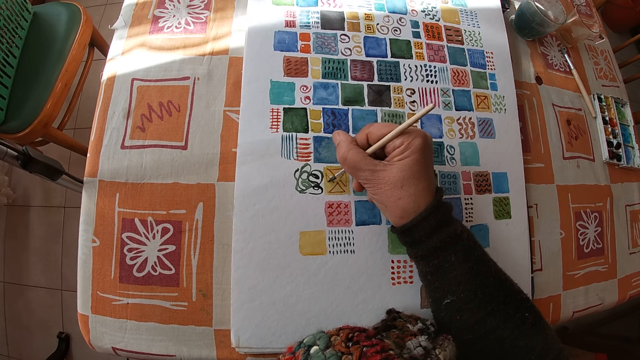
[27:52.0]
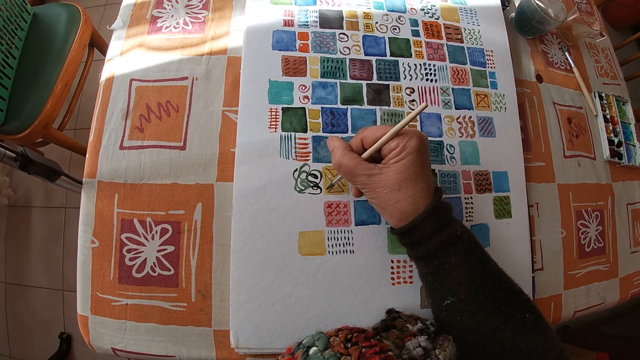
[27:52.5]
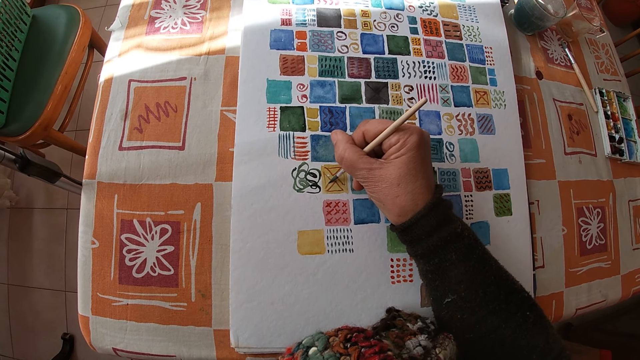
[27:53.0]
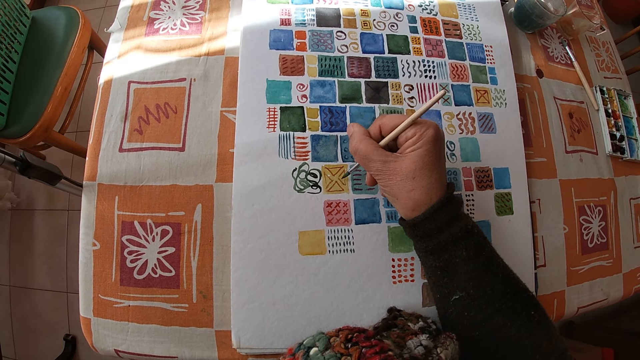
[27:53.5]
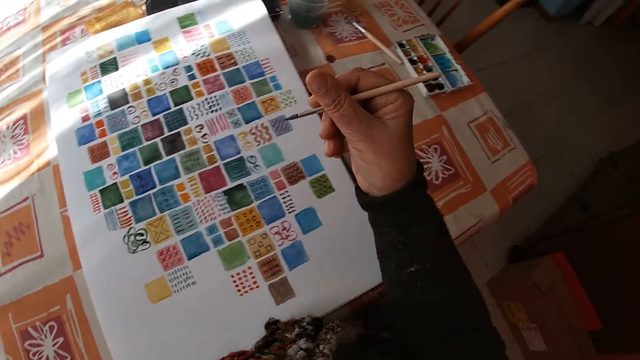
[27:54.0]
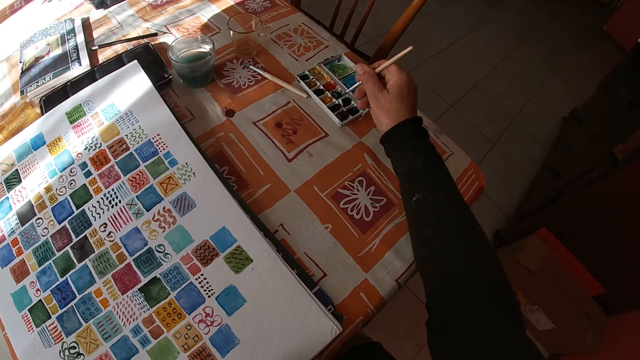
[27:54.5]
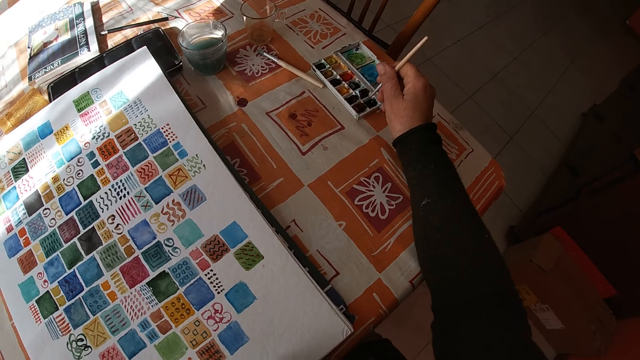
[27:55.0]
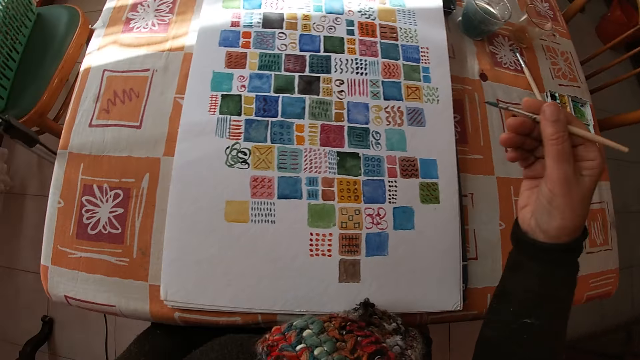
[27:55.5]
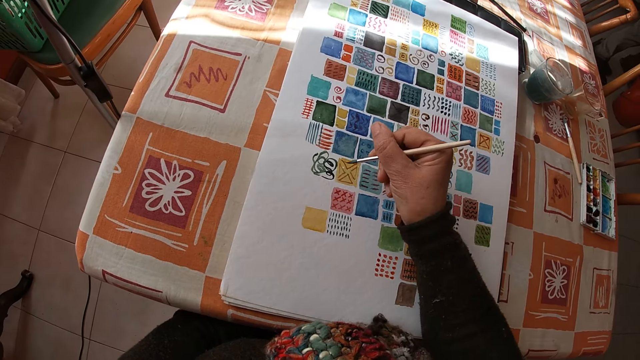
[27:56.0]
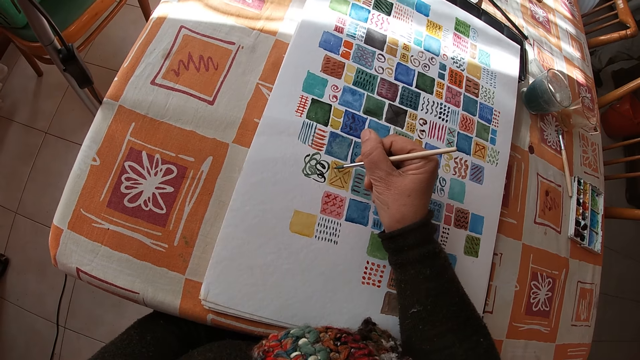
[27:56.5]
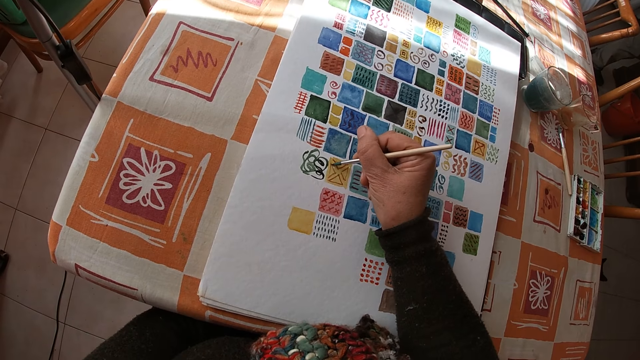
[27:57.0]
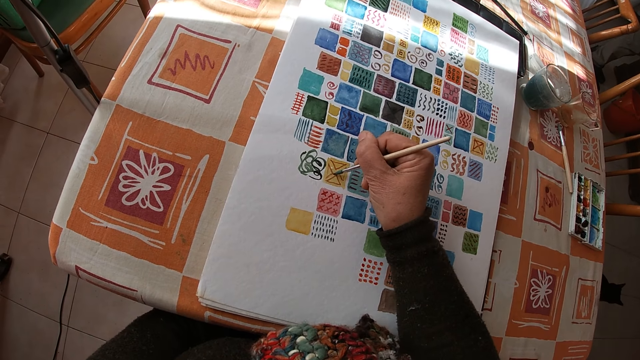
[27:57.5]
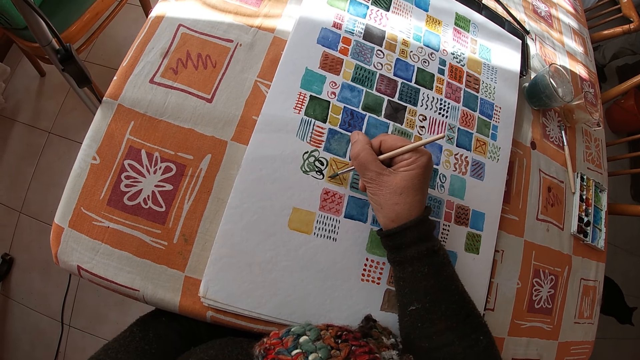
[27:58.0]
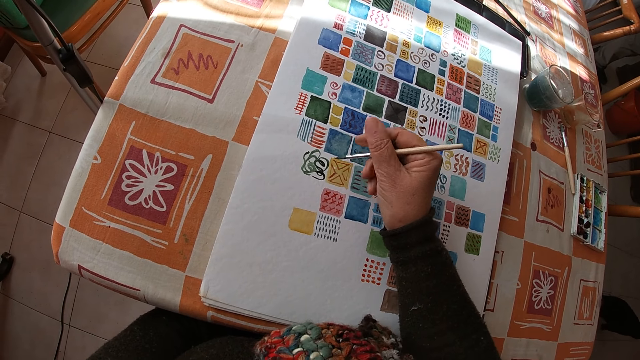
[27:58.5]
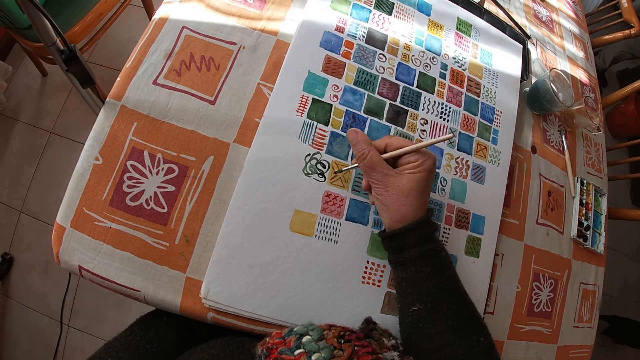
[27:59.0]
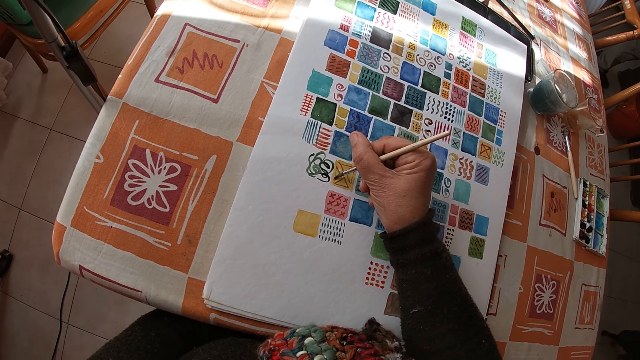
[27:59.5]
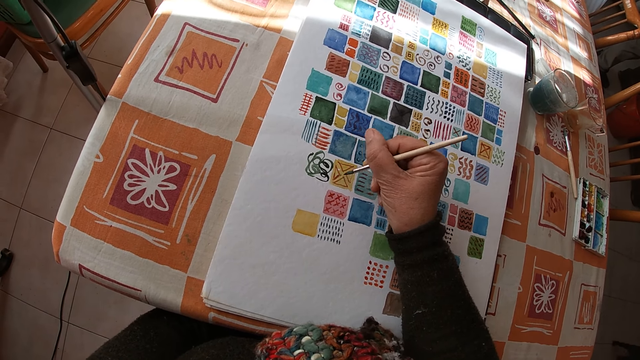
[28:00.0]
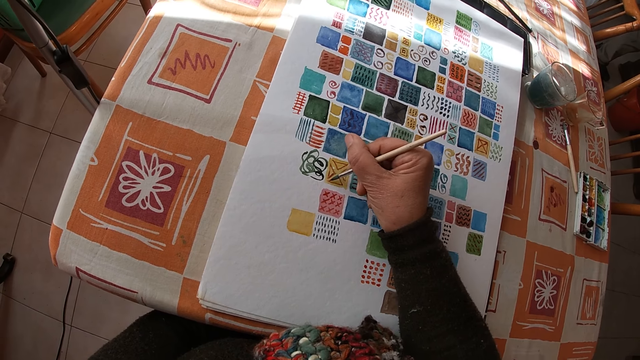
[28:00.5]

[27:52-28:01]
The camera wearer holds the paintbrush. She dips the paintbrush into the color palette on the table with her right hand. She applies the paint on the paintbrush. She paints on the canvas pad on the table with the paintbrush in her right hand.

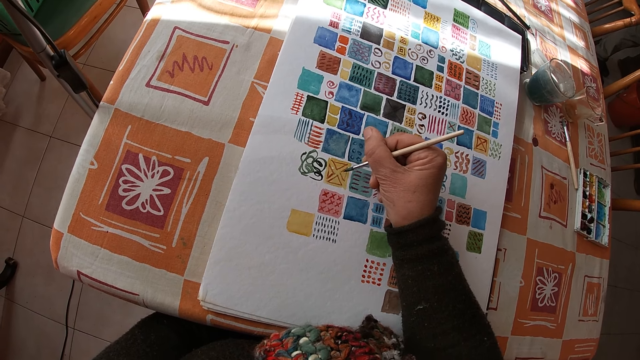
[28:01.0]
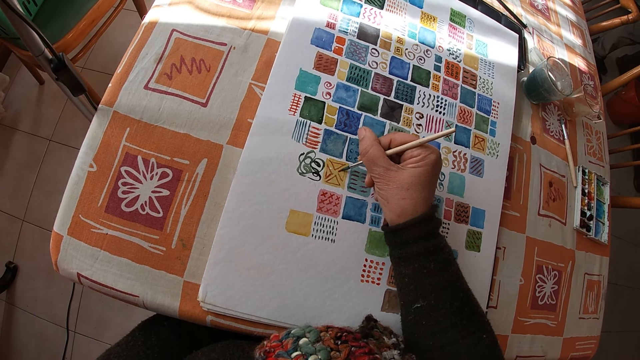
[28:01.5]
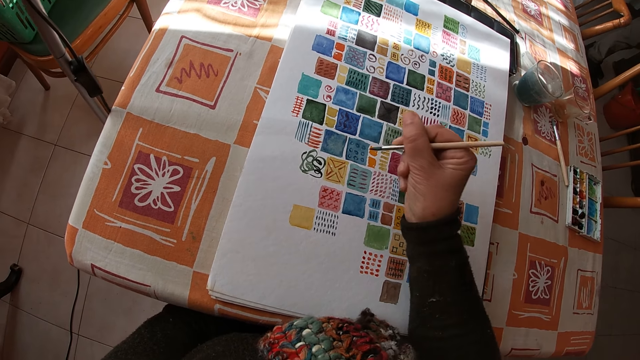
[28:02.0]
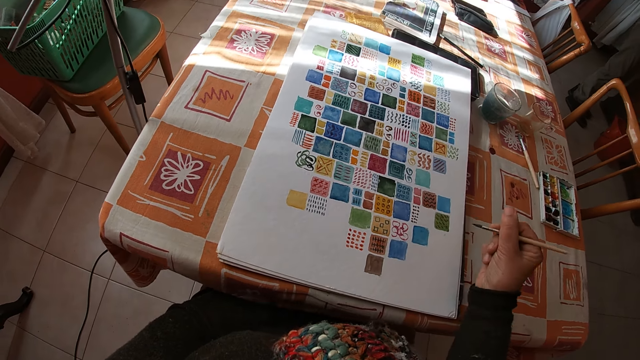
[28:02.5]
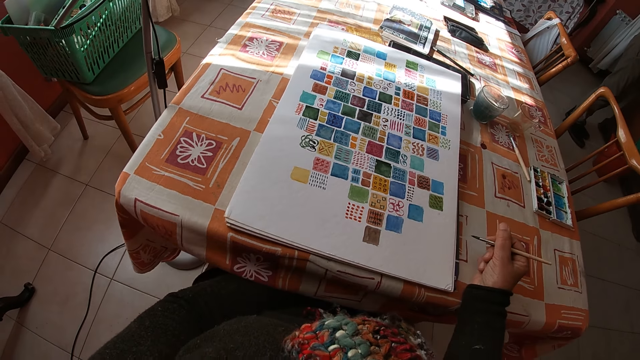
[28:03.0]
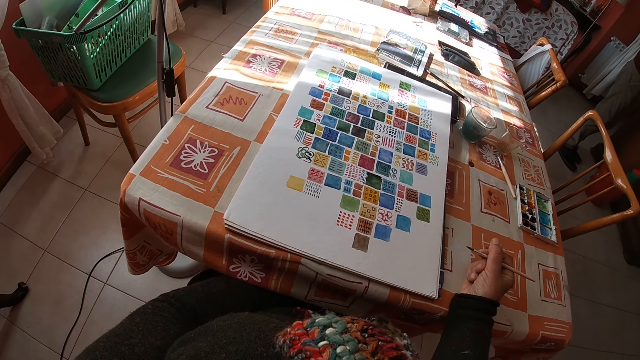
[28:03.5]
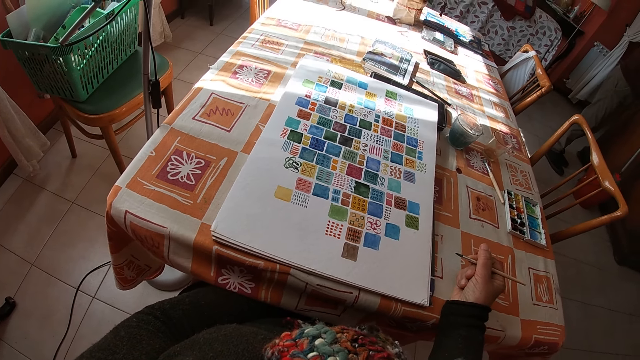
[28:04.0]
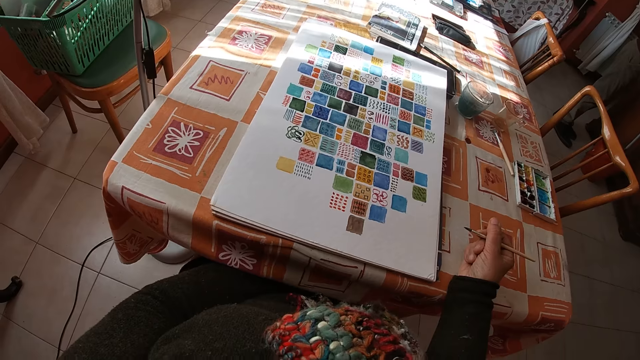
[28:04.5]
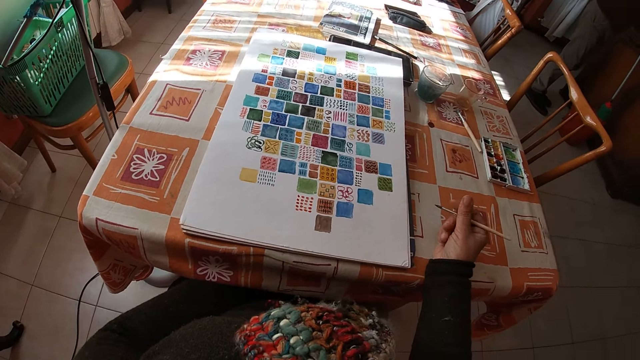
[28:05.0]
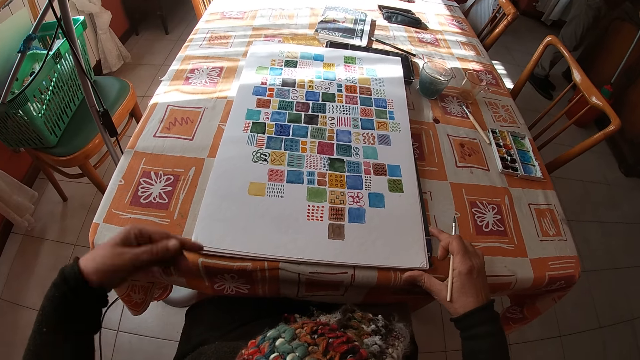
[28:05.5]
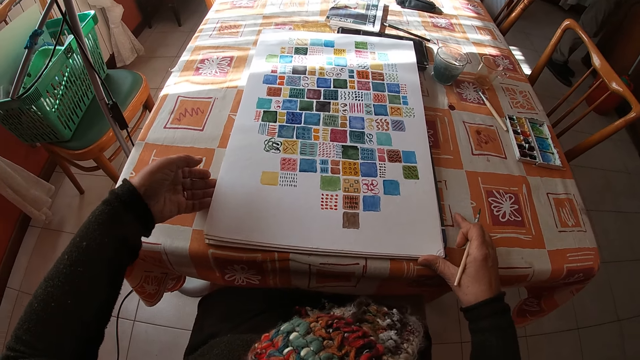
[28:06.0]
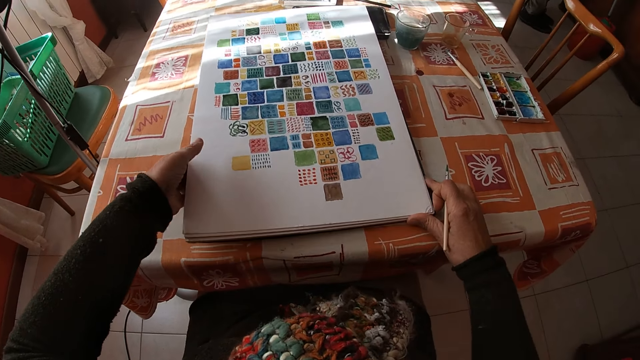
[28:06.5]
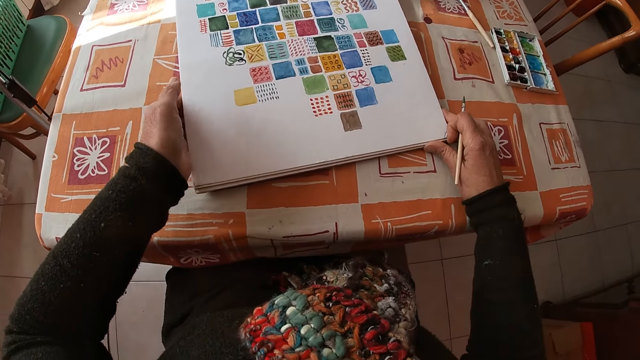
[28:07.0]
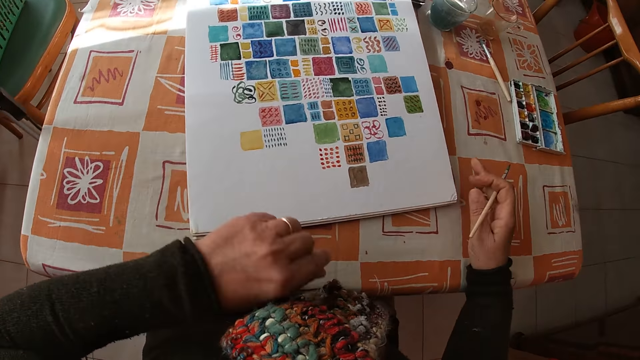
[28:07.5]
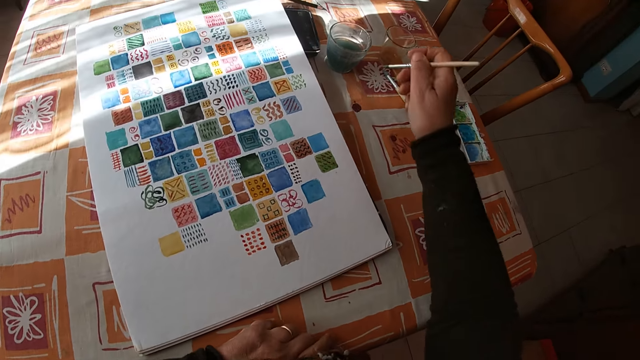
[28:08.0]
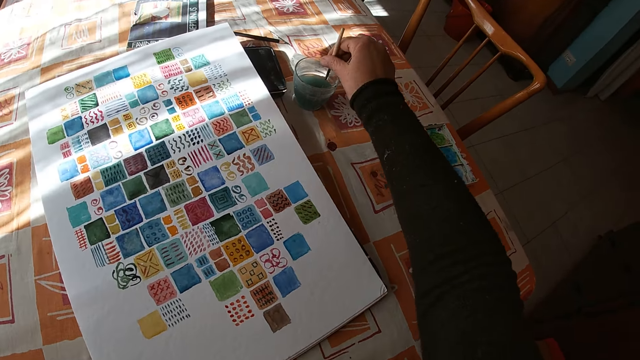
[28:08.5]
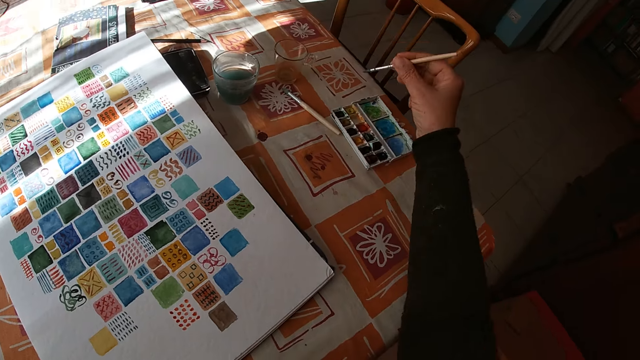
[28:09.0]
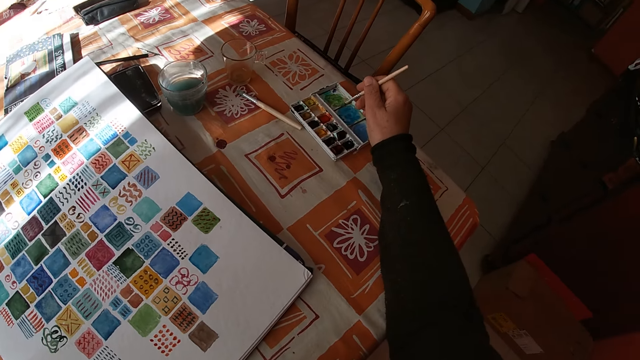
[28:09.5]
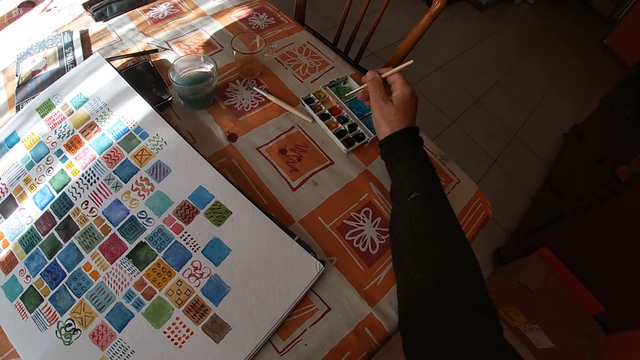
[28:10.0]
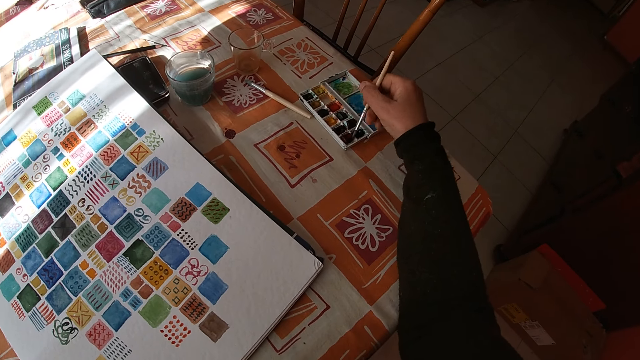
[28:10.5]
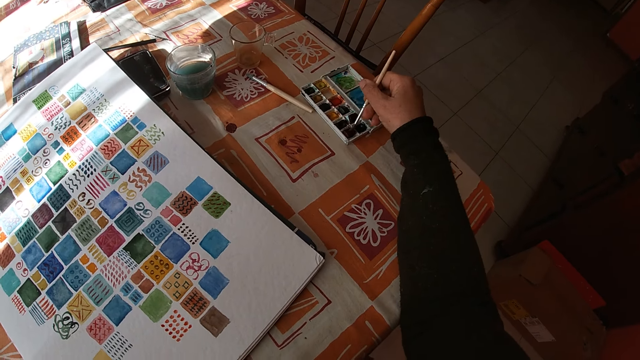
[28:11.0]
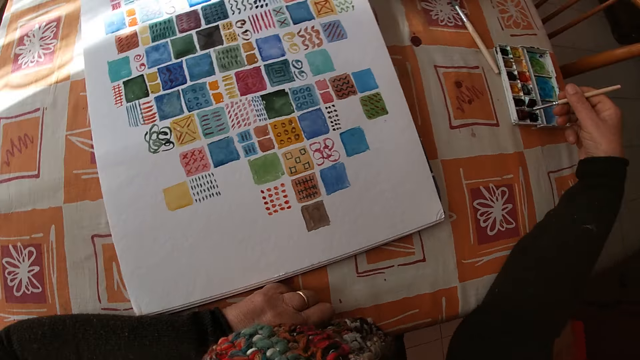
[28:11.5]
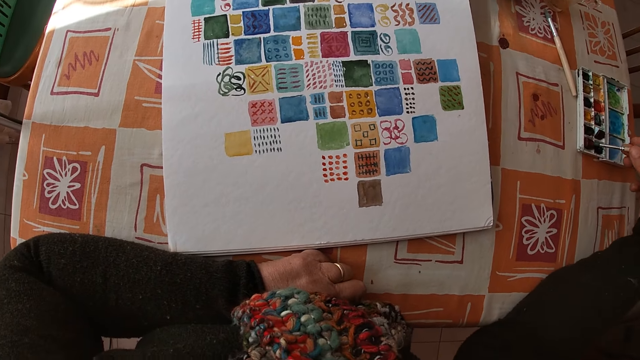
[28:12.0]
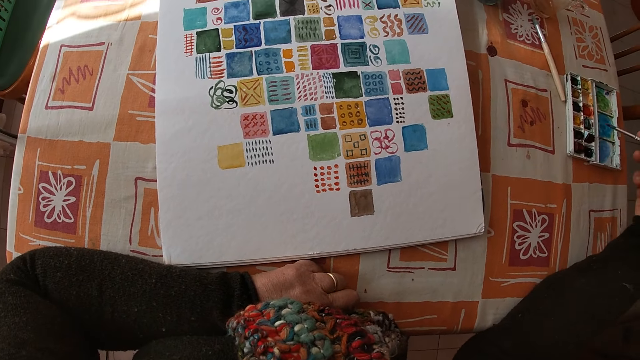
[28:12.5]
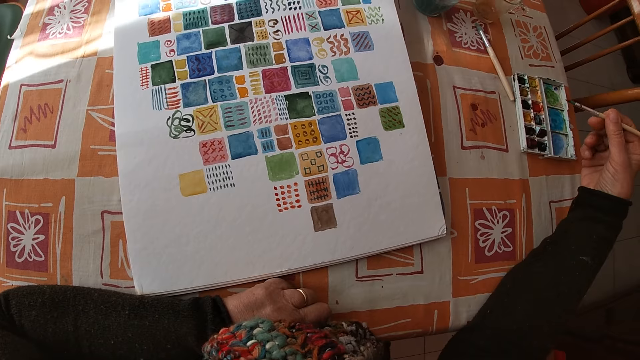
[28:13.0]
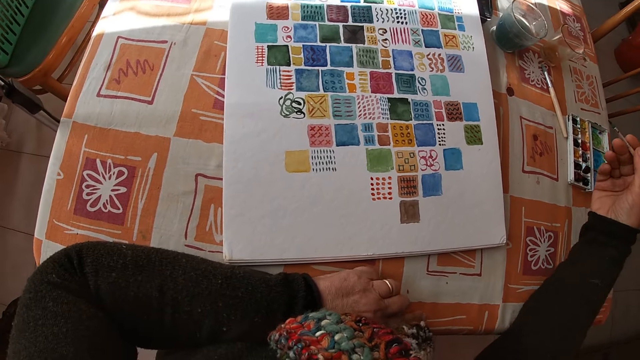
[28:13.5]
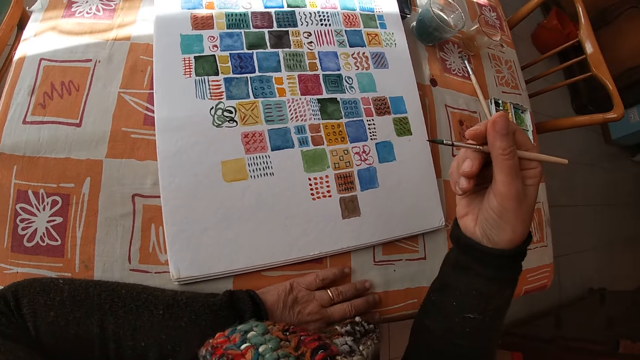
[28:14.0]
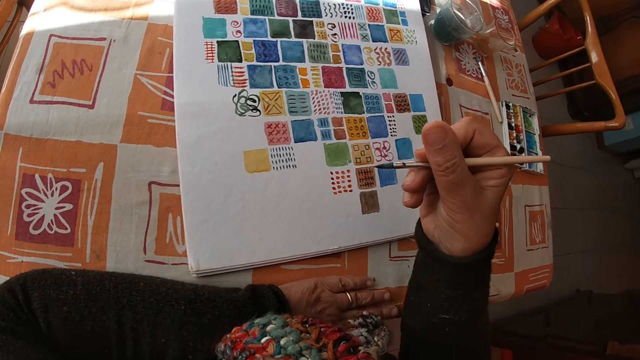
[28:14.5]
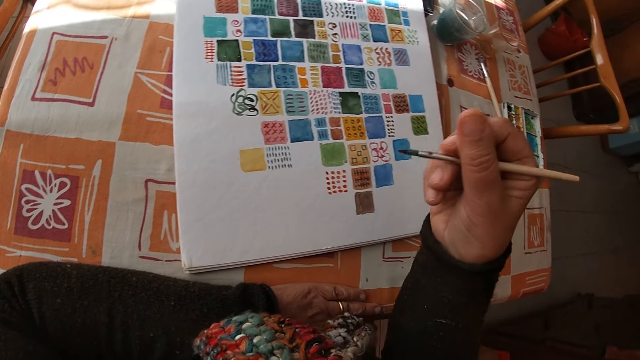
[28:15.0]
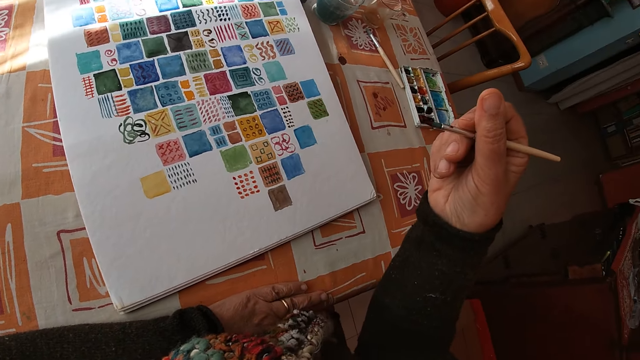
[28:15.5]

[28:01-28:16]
The camera wearer takes her right hand off the canvas pad on the table. She holds the paintbrush. She places her right hand on the table in the room. She looks at the drawing and holds the drawing. She adjusts the canvas pad on the table with both hands. She places her left arm on the table. She rinses the paintbrush in the bowl of water on the table with her right hand. She holds the drawing. She dips the paintbrush into the color palette on the table with her right hand. She applies the paint on the paintbrush, looks at the drawing and holds the paintbrush.
